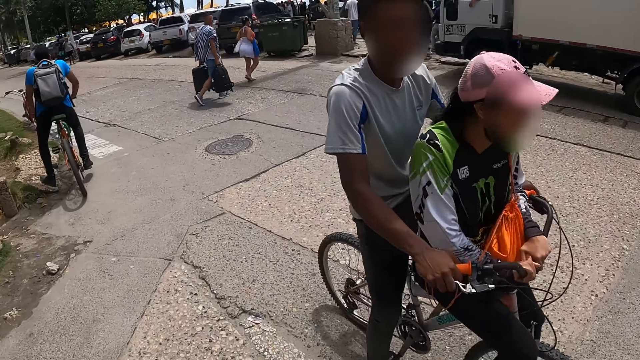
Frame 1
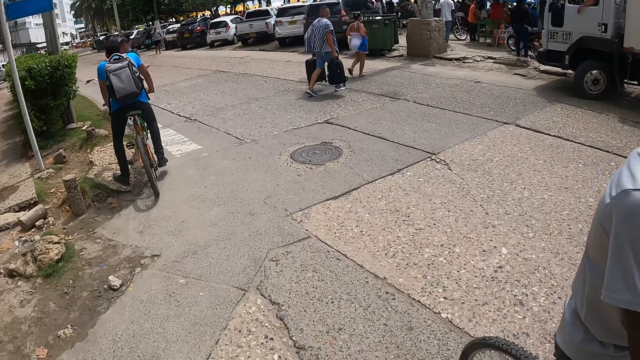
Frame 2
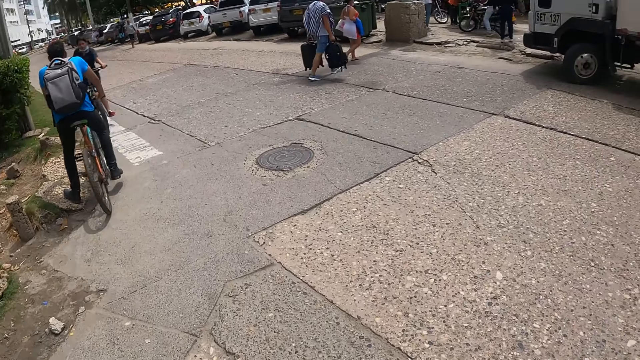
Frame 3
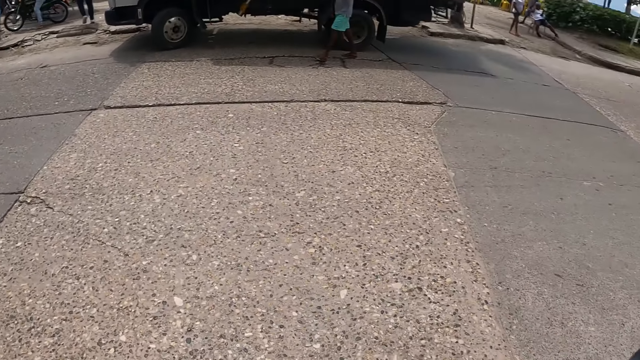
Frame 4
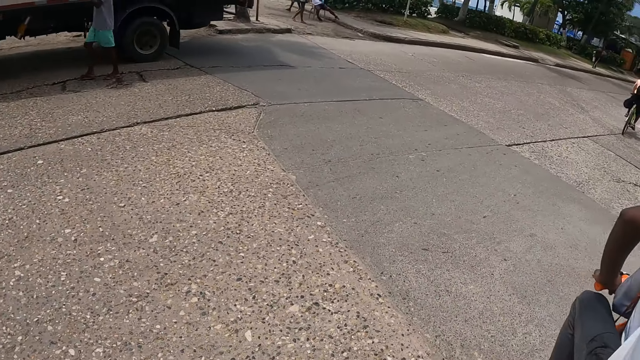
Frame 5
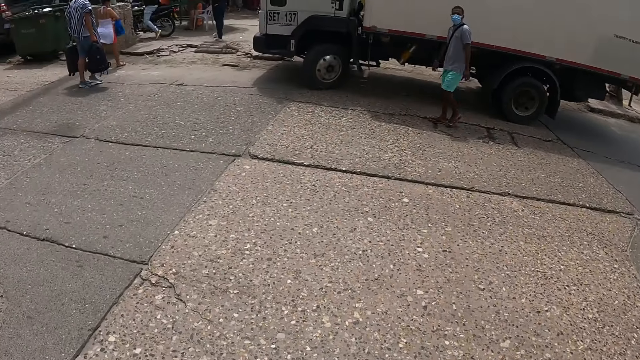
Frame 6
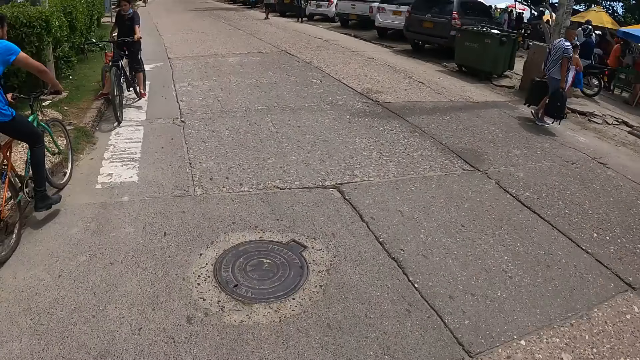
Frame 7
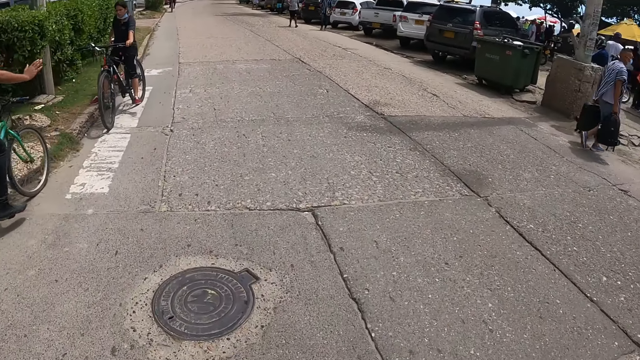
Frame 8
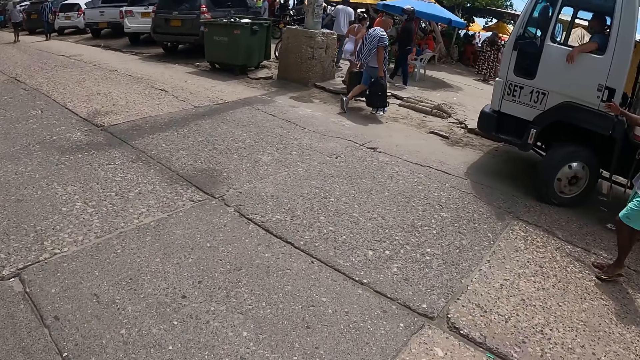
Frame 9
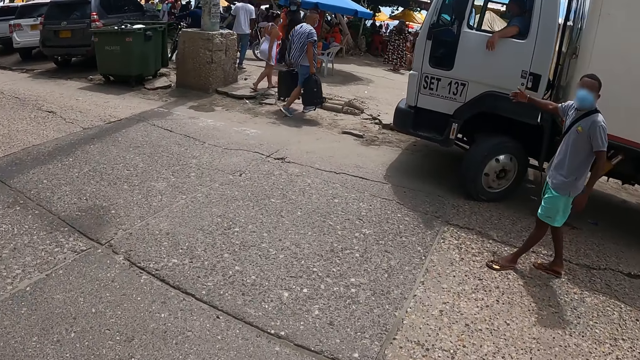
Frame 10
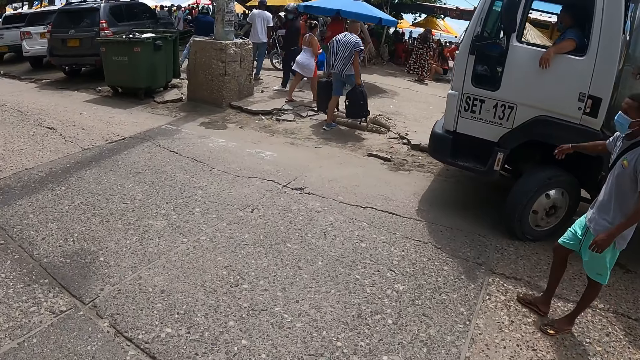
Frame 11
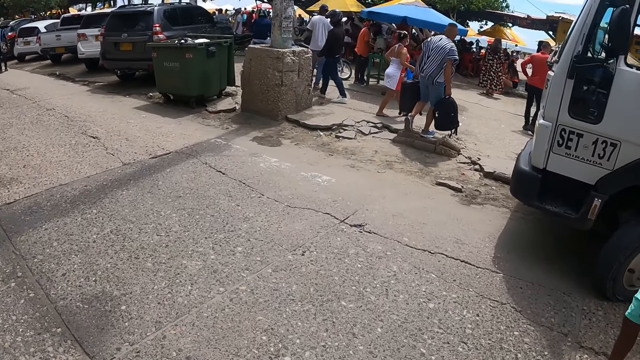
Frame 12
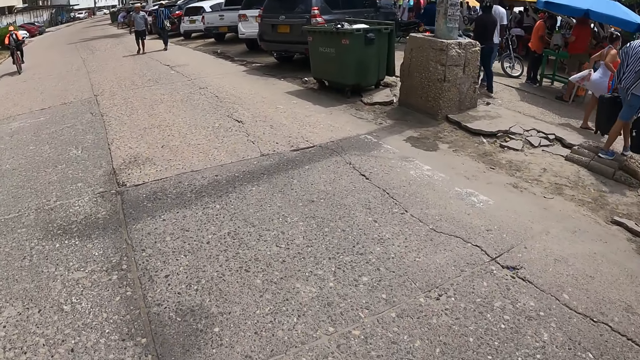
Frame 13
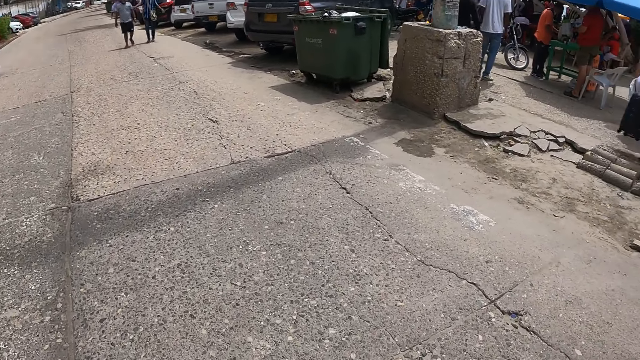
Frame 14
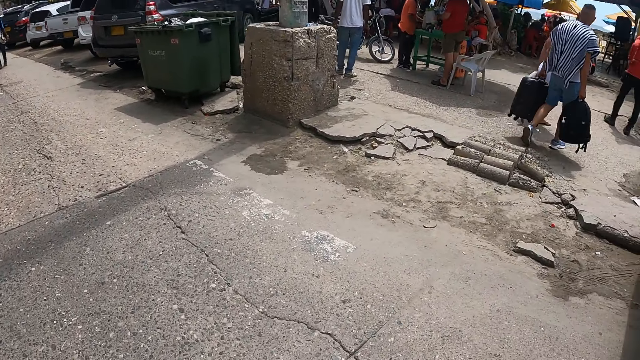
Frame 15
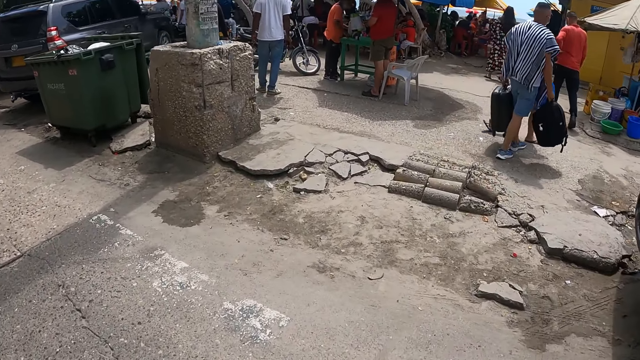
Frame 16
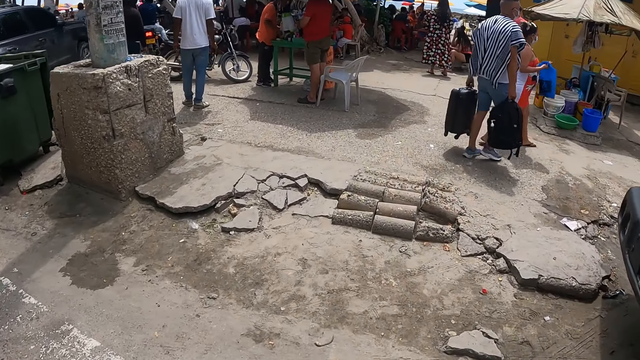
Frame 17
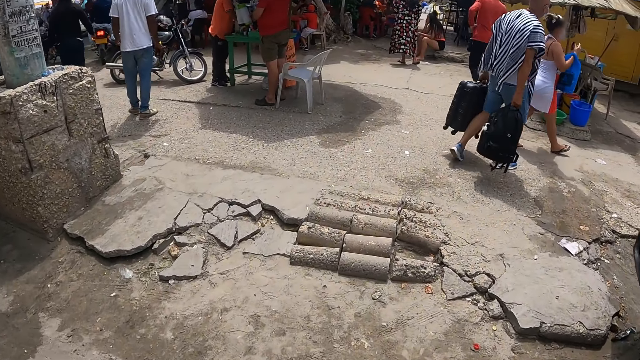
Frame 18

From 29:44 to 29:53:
The camera wearer inspects the road. They walk on the road.

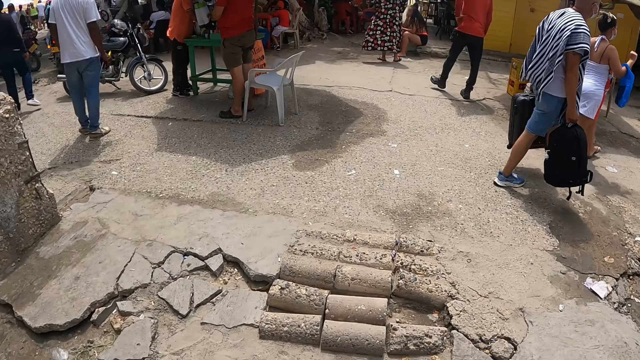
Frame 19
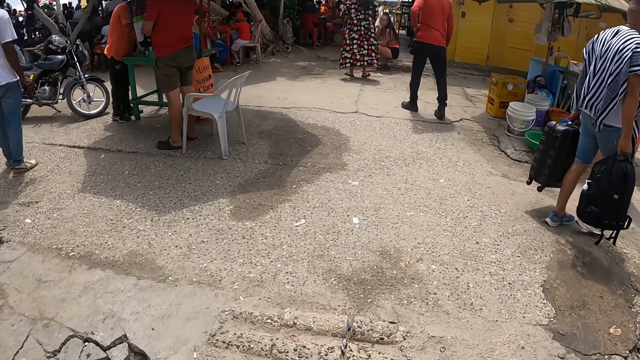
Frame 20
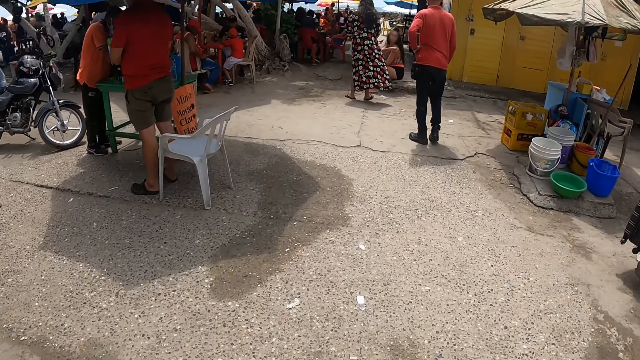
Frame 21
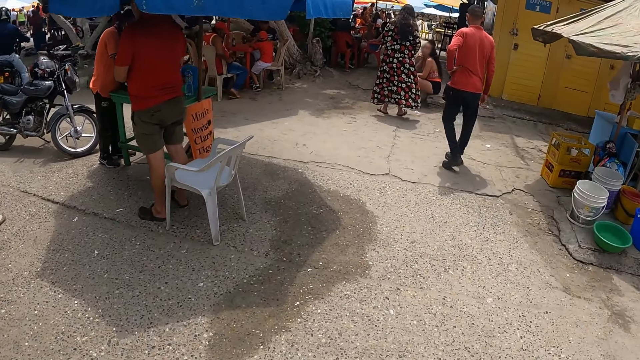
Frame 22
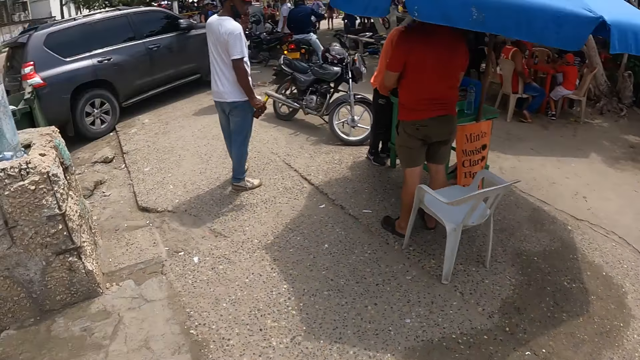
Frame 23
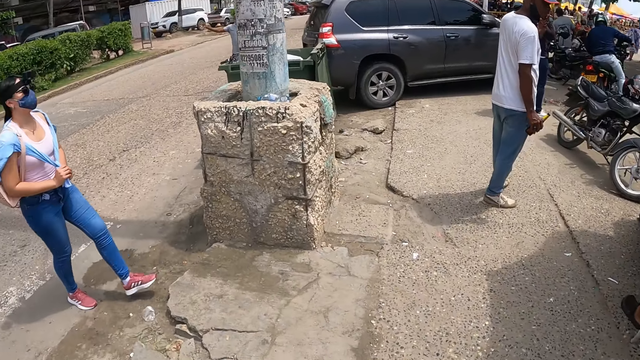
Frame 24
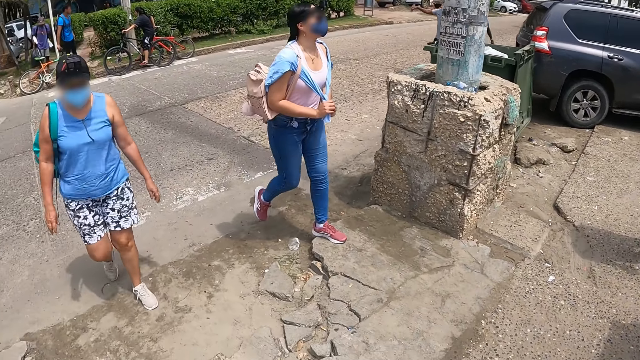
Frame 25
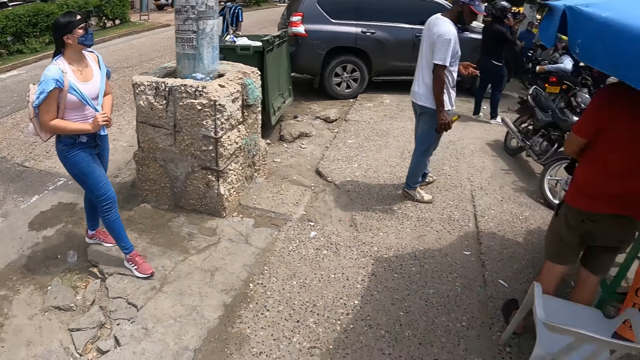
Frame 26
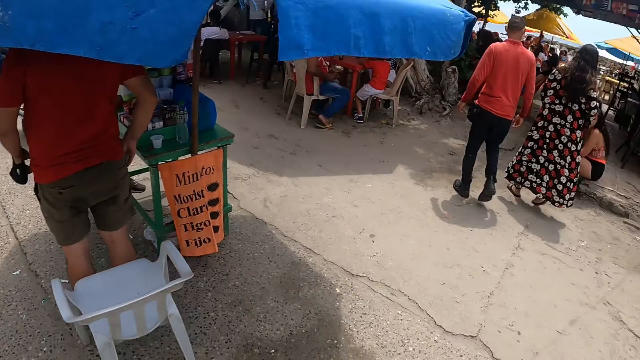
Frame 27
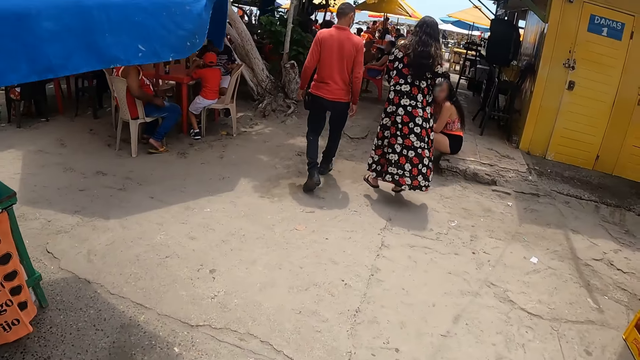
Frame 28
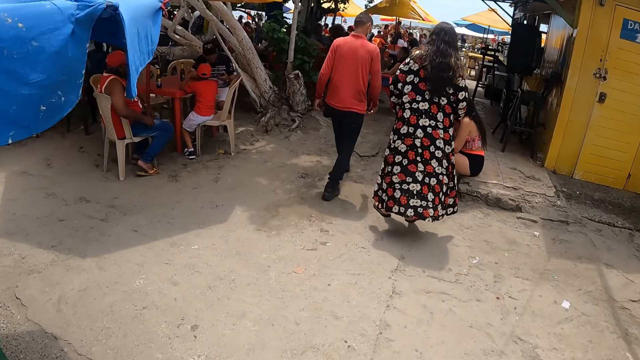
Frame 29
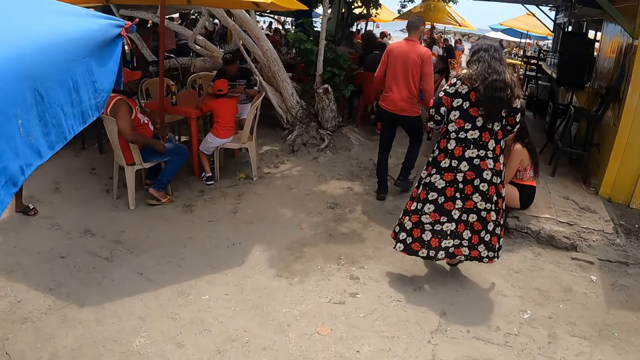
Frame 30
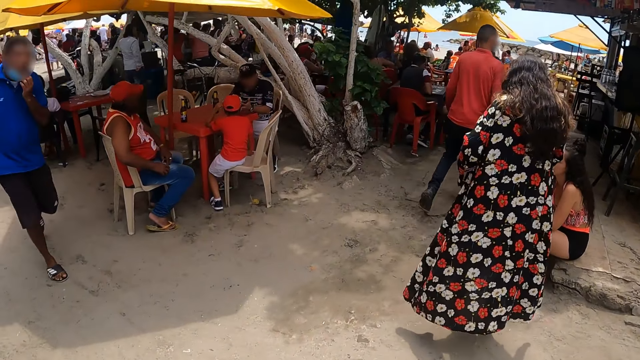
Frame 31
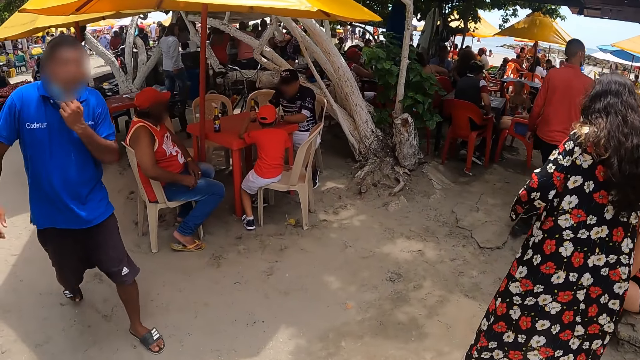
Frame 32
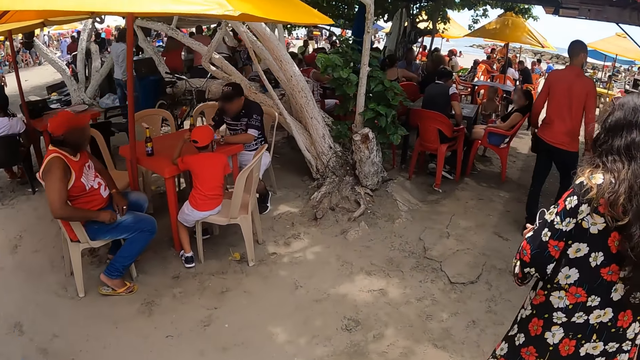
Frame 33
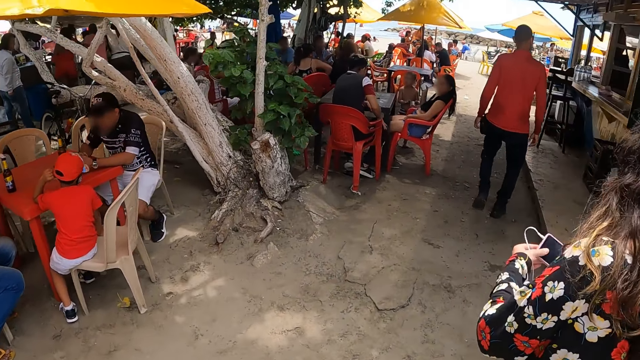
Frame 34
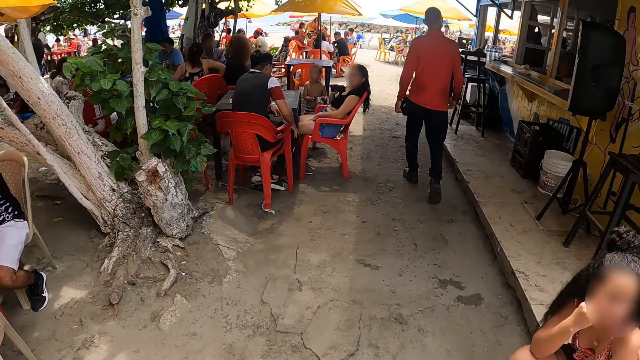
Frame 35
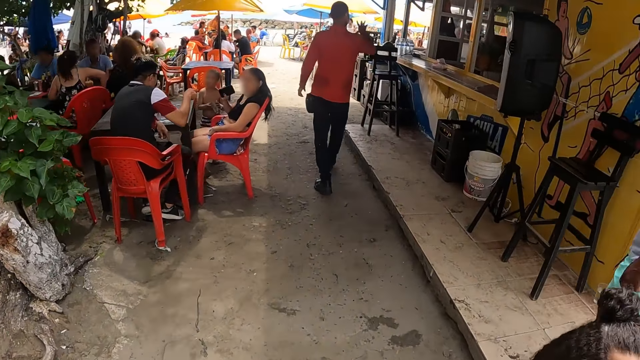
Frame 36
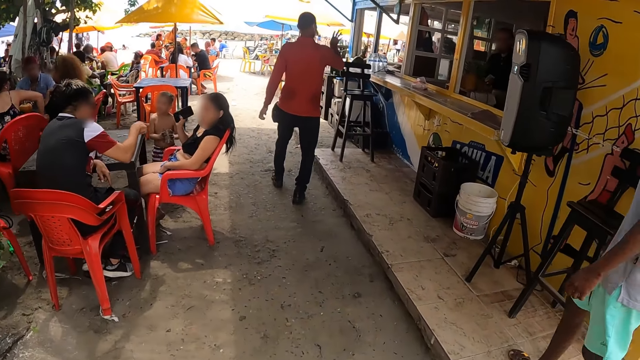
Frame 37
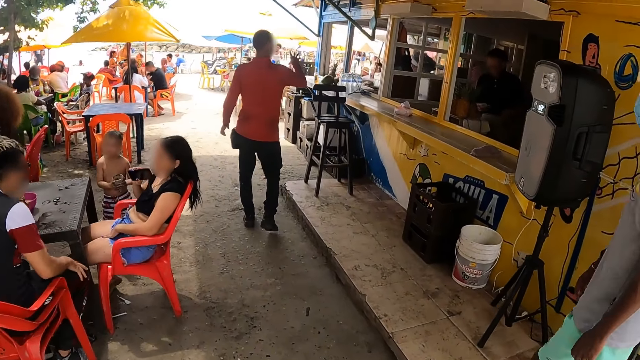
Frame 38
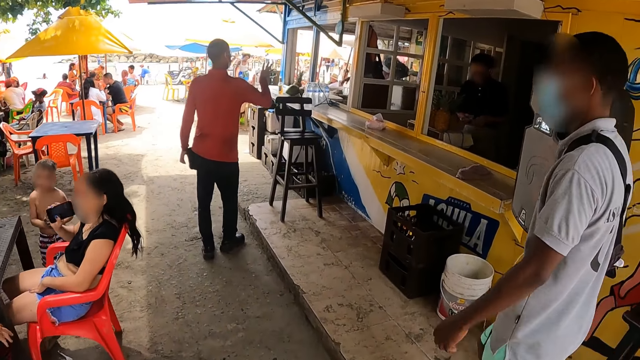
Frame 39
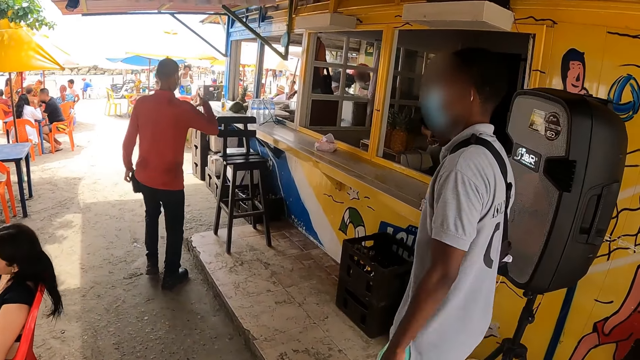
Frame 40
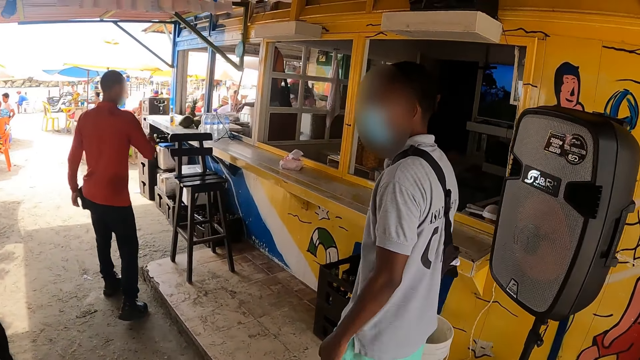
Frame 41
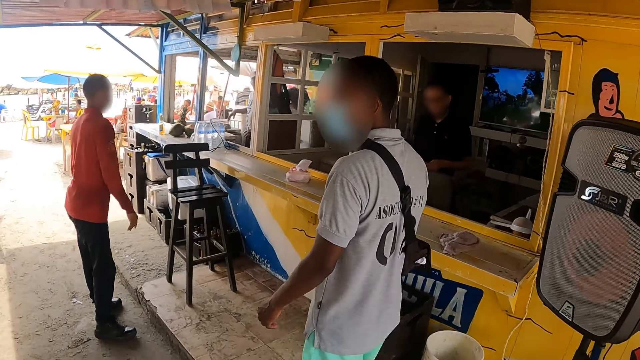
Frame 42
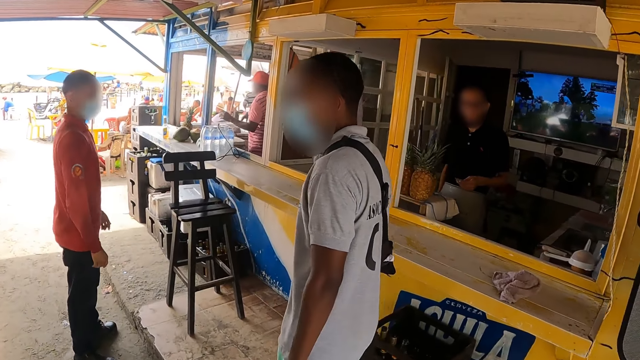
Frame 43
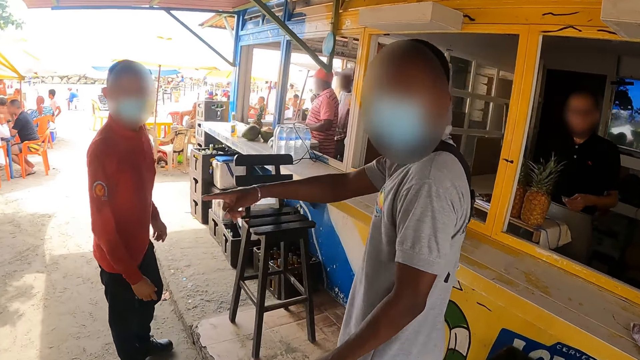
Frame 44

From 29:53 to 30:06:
The camera wearer turns towards a woman. The woman and another woman walk towards the camera wearer. The camera wearer turns towards the road. They walk on the road.
